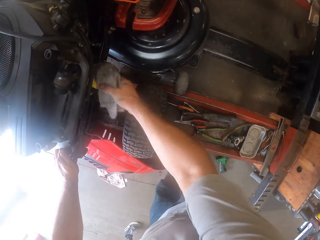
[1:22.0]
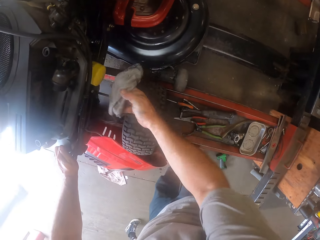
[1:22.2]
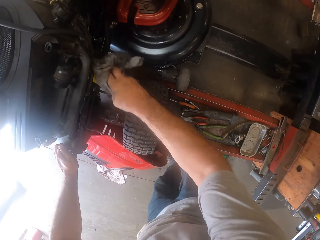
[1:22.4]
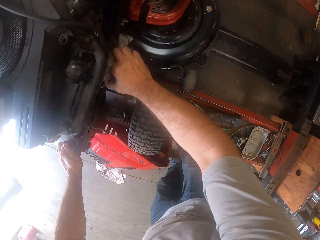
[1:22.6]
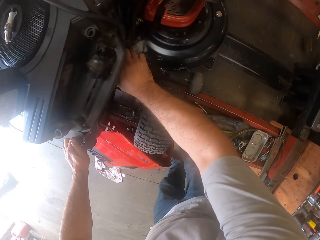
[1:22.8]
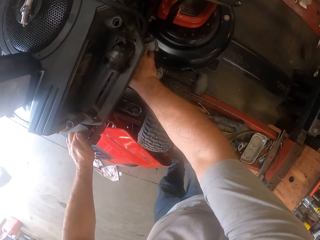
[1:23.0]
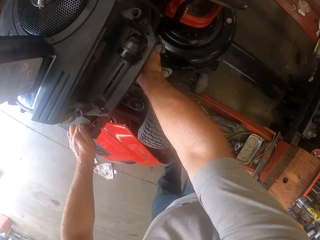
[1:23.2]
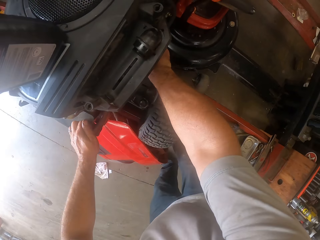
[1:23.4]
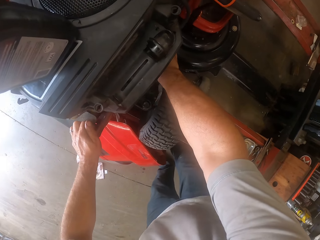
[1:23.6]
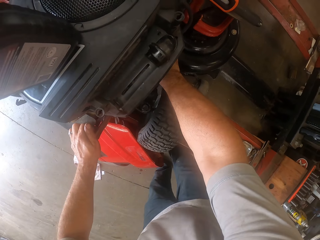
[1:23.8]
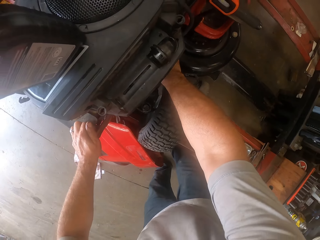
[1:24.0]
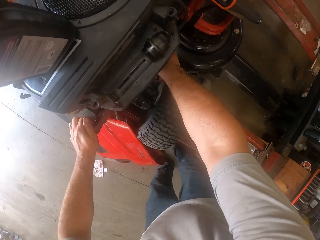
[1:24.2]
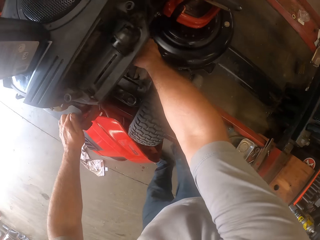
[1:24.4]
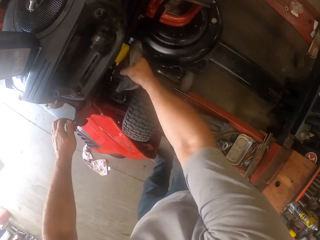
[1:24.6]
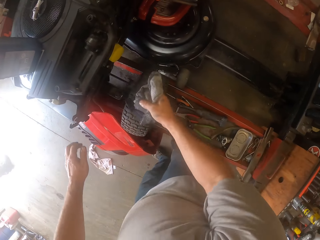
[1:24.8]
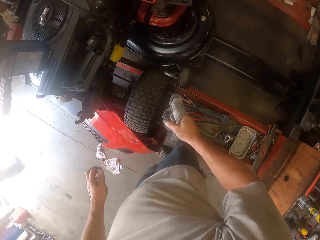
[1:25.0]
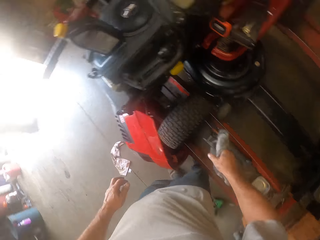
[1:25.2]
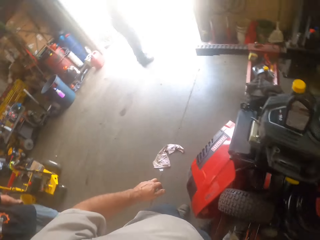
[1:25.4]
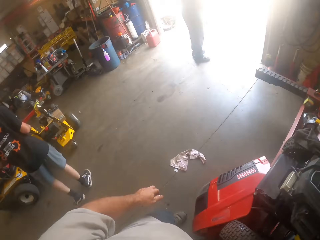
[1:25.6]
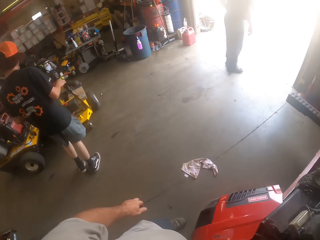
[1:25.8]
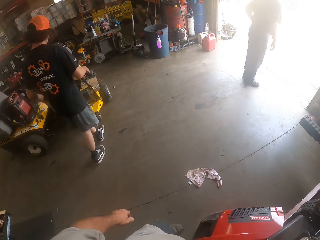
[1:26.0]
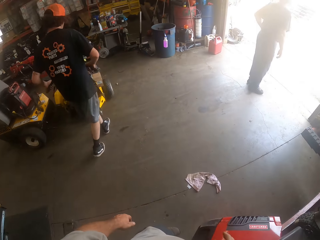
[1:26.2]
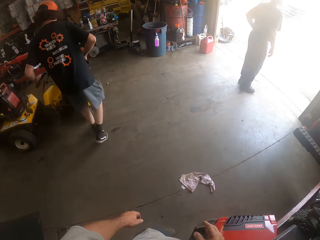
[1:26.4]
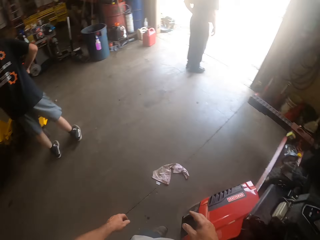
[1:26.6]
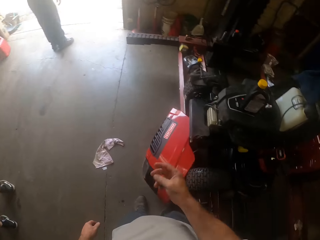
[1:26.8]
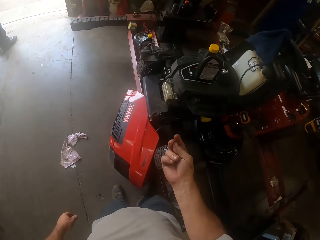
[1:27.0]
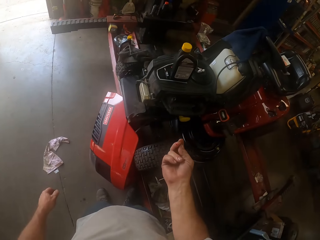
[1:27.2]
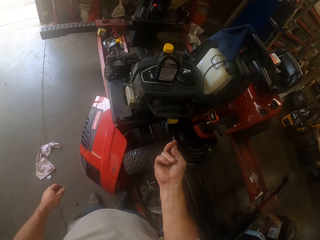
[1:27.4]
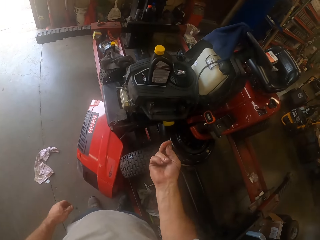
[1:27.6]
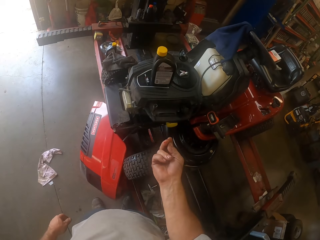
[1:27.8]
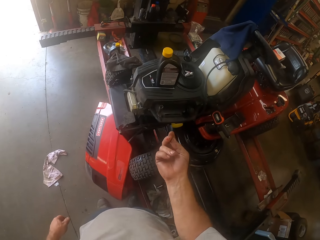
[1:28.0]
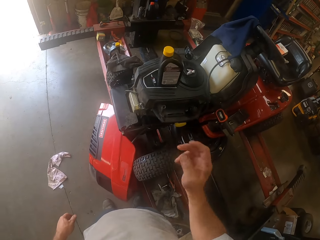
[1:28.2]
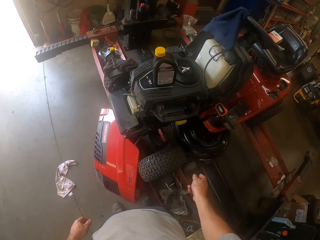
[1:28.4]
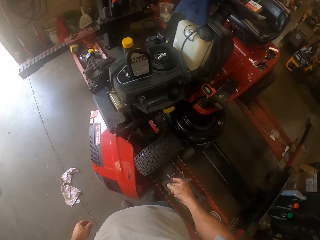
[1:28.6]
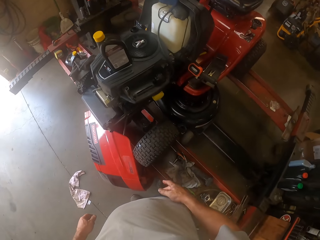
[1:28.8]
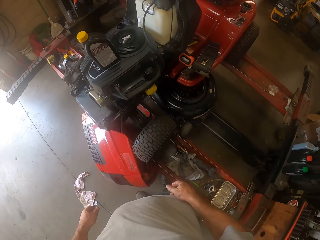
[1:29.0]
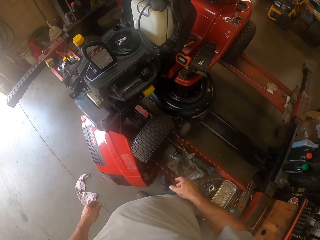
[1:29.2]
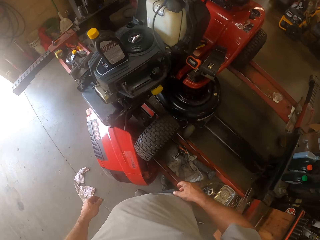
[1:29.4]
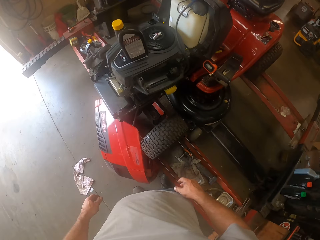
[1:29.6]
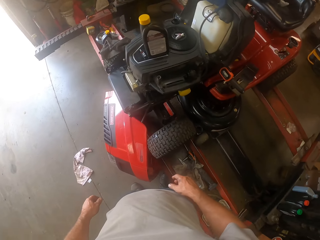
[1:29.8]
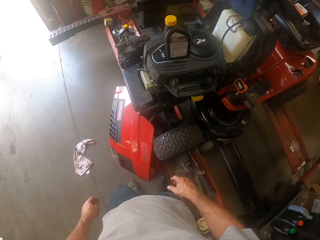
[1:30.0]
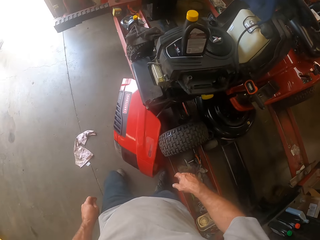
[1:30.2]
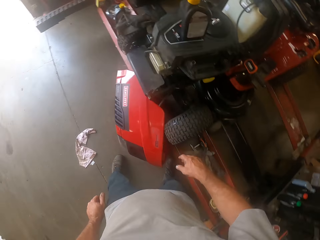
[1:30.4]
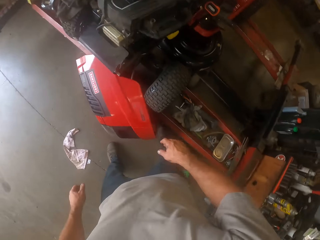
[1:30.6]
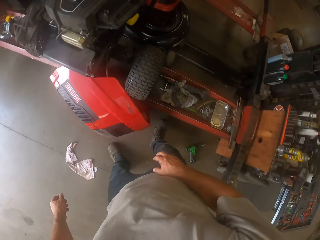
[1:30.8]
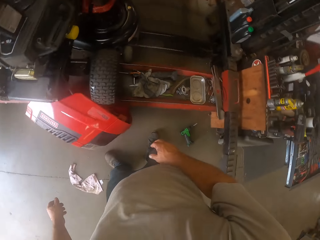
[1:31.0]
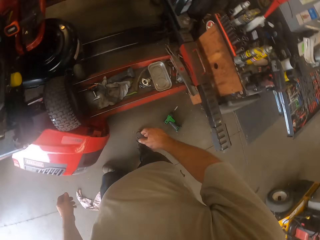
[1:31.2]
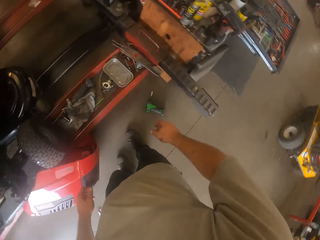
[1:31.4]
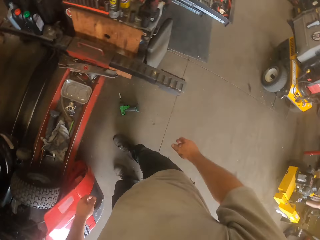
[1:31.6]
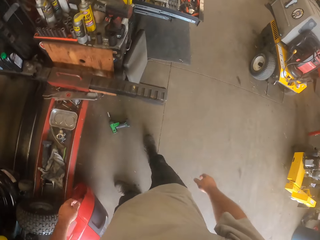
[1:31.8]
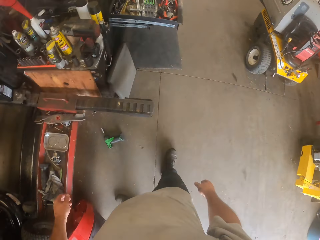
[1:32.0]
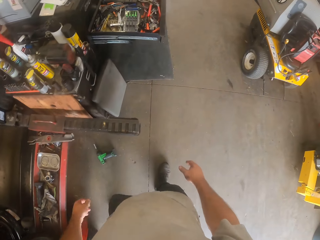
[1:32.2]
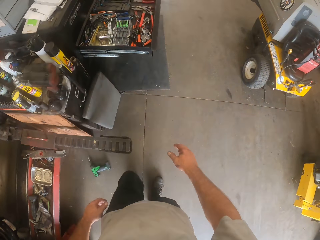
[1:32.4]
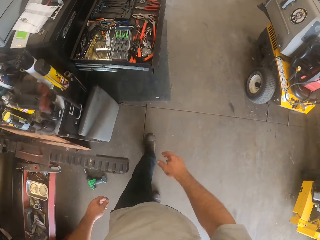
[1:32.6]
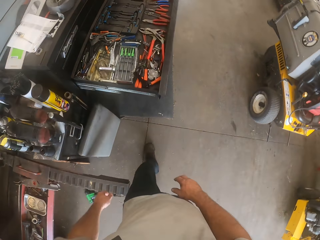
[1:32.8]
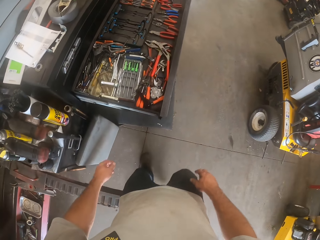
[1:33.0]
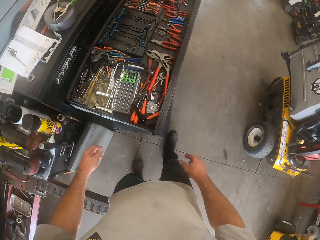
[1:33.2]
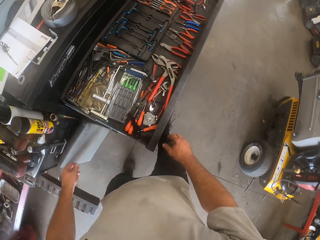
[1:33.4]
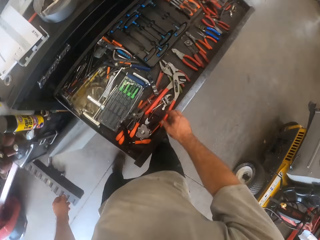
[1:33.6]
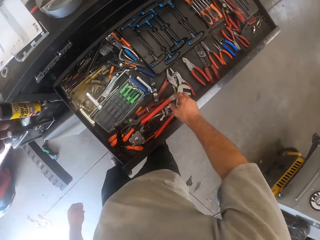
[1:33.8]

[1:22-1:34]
A person walks in the workshop. The camera wearer shakes his hand. He moves his legs. He walks in the workshop.

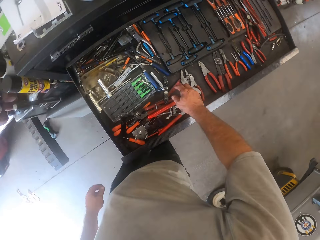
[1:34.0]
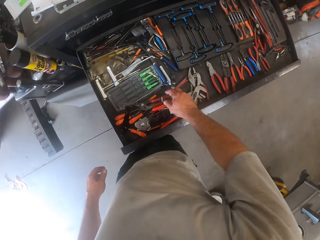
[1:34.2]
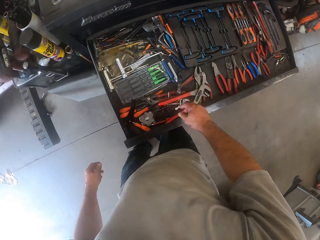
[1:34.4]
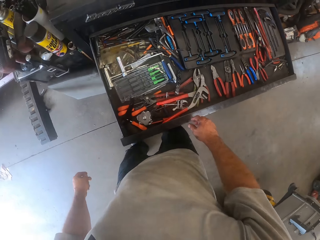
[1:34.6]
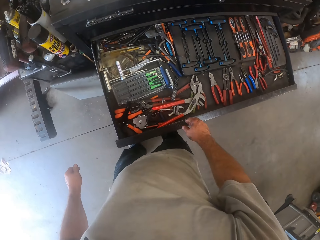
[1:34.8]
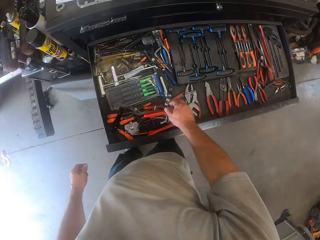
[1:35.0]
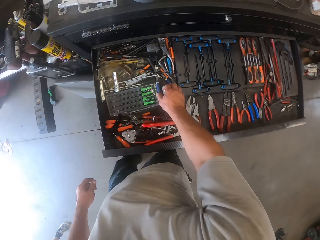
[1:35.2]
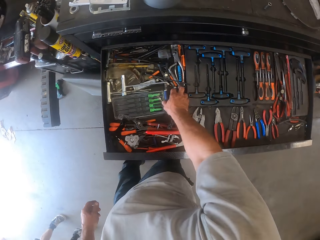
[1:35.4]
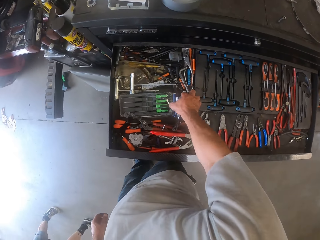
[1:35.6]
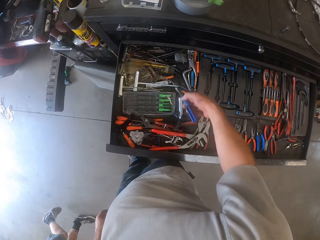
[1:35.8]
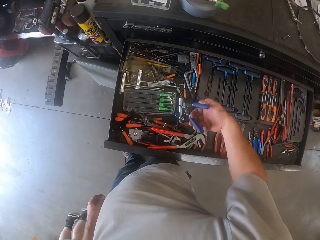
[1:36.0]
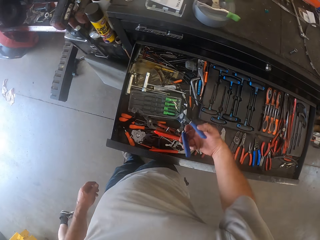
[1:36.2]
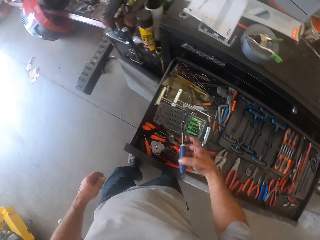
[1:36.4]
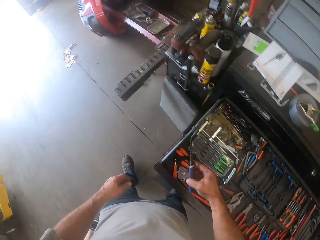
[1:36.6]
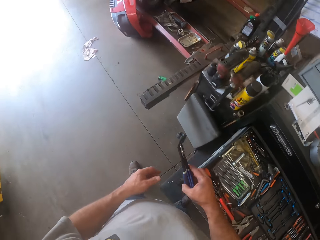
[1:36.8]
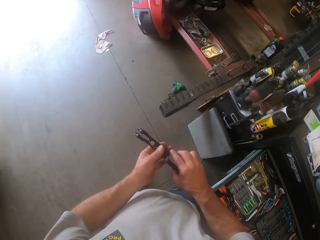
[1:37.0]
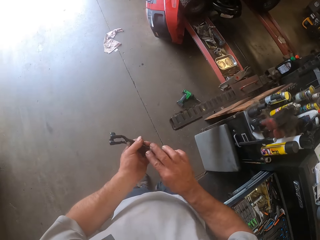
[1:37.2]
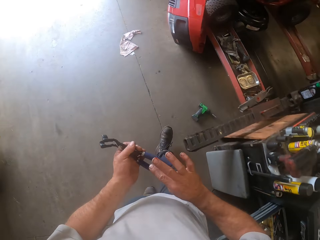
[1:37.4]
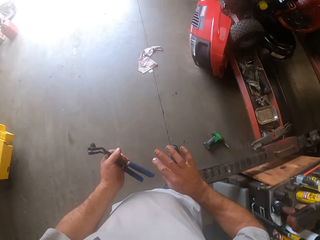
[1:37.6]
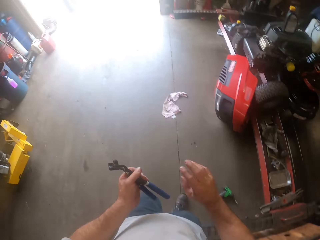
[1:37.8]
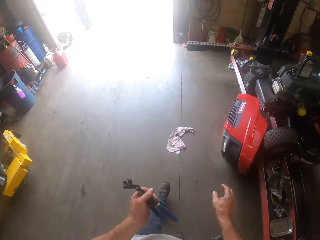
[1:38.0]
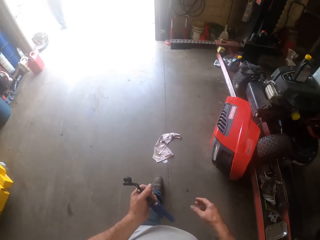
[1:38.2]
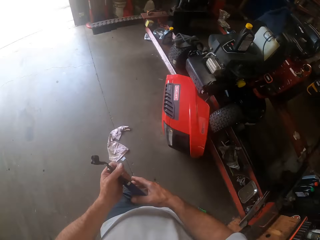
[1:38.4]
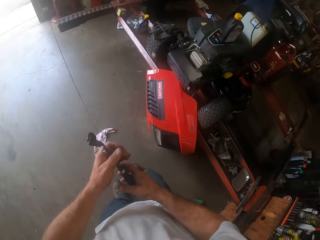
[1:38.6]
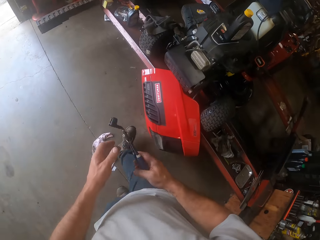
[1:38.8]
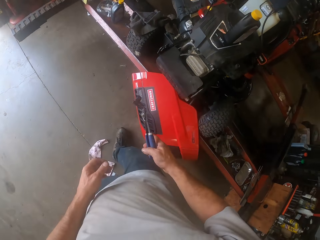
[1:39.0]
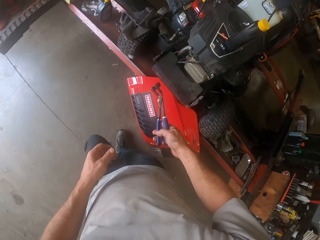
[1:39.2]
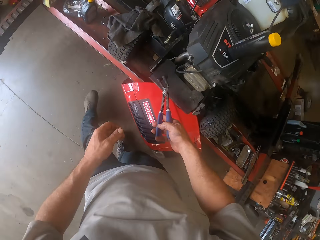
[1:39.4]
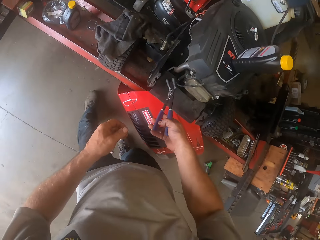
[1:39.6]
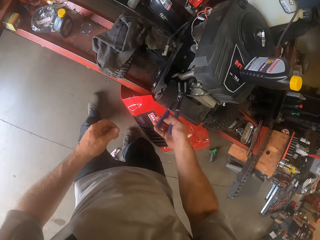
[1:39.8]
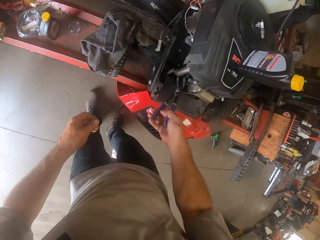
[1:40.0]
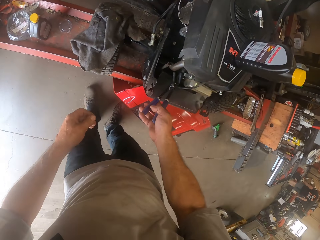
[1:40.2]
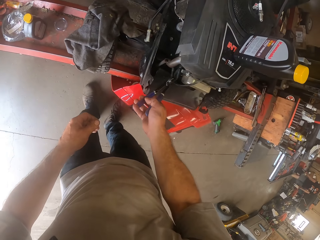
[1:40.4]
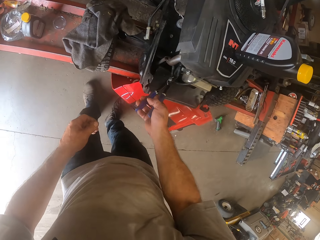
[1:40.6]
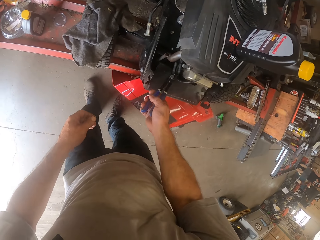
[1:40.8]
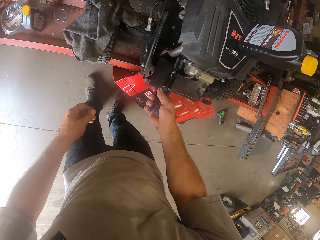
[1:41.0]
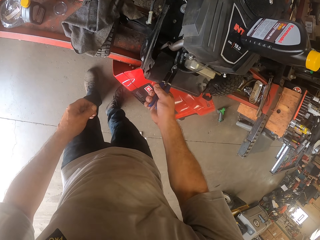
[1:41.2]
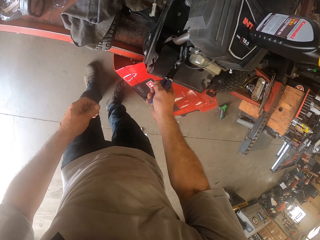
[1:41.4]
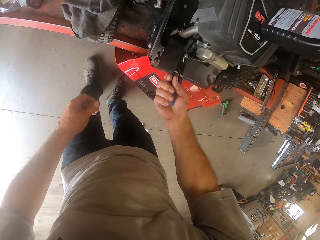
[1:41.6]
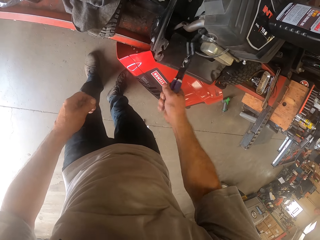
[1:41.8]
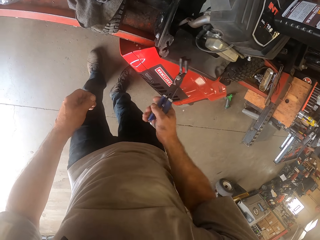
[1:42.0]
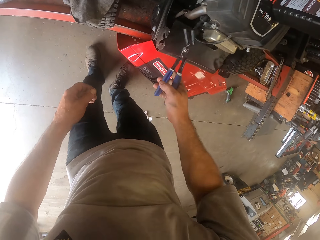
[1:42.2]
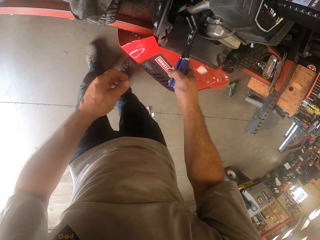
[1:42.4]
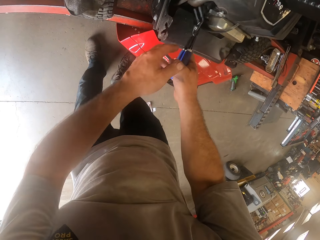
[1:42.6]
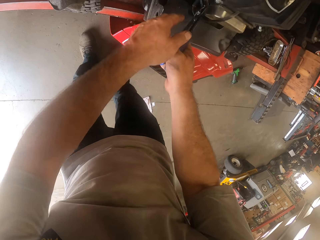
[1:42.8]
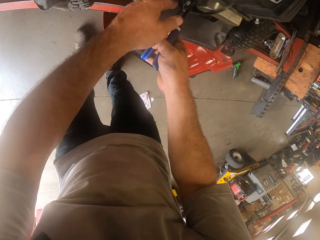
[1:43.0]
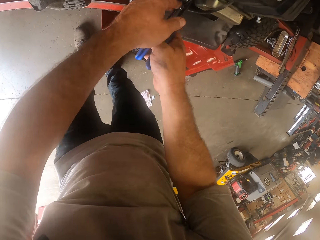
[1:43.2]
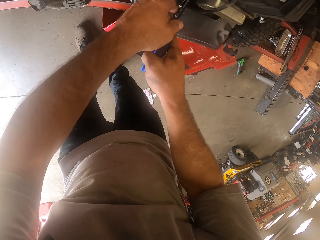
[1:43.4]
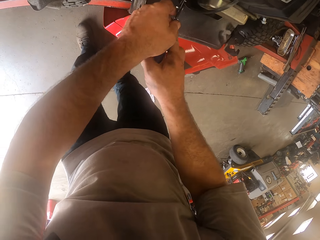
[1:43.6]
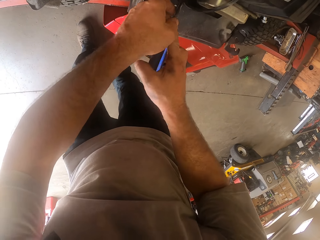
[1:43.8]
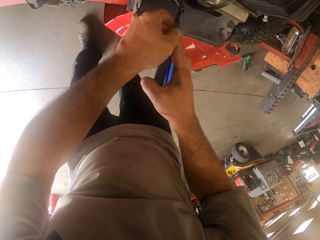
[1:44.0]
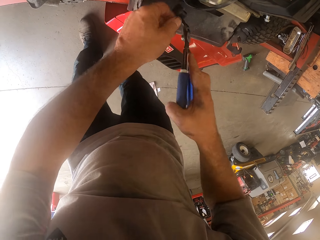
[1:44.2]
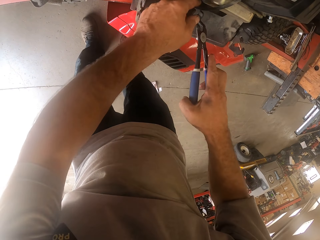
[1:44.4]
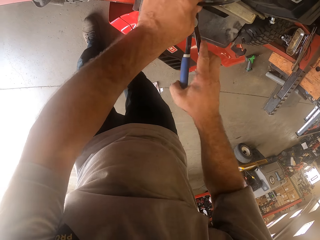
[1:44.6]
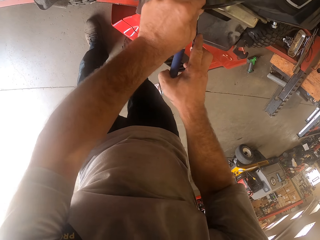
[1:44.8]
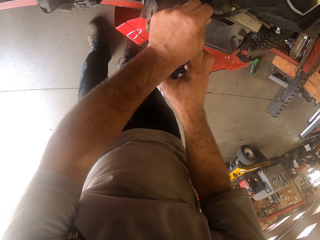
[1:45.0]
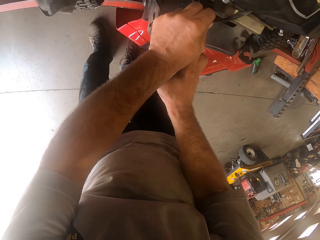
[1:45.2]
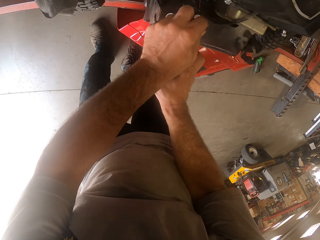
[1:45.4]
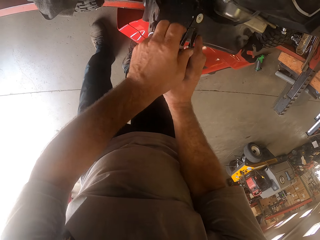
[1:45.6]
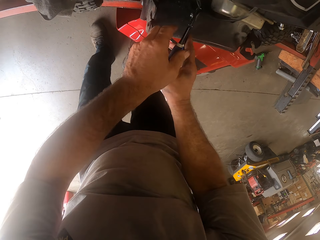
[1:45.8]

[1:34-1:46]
The camera wearer picks a plier, a coil holding and cutting plier, in a tool box in the workshop with his right hand. He walks in the workshop. He switches the plier to his left hand. He switches the plier to his right hand. He removes the shooting coil. He pulls at the plug of the lawn mower with the plier. He holds a wire on the lawn mower with his left hand.
